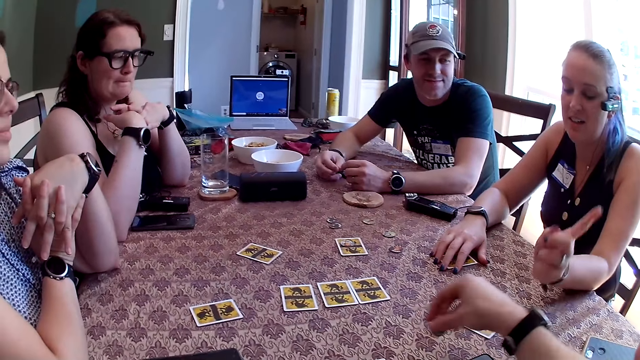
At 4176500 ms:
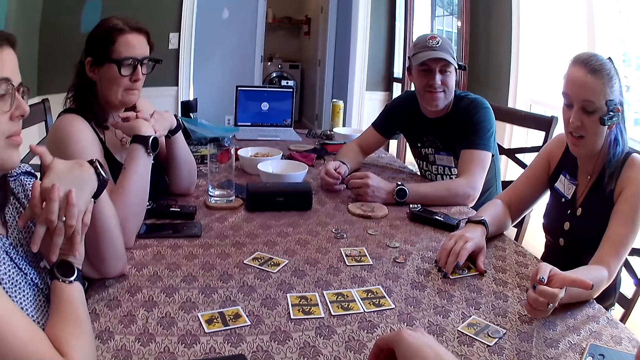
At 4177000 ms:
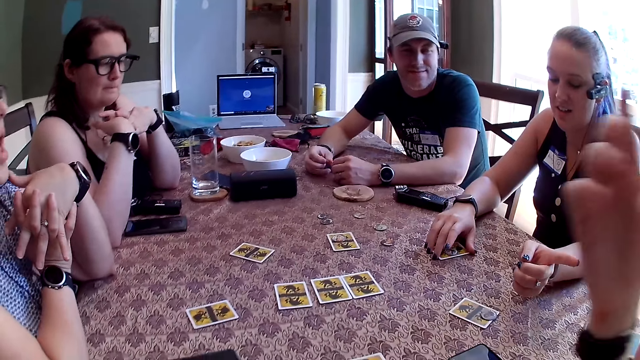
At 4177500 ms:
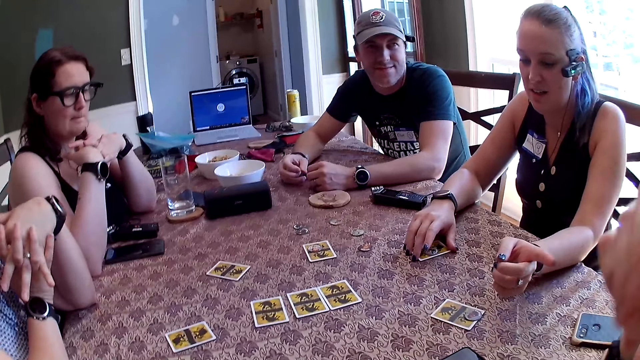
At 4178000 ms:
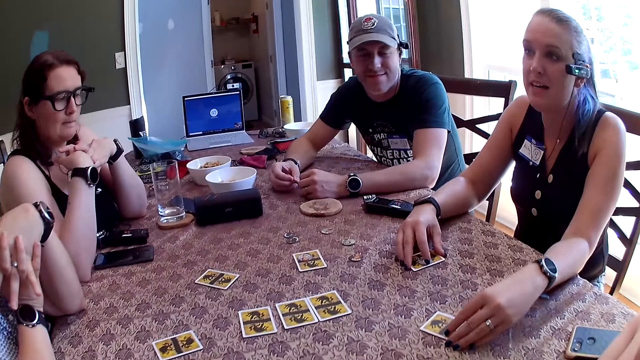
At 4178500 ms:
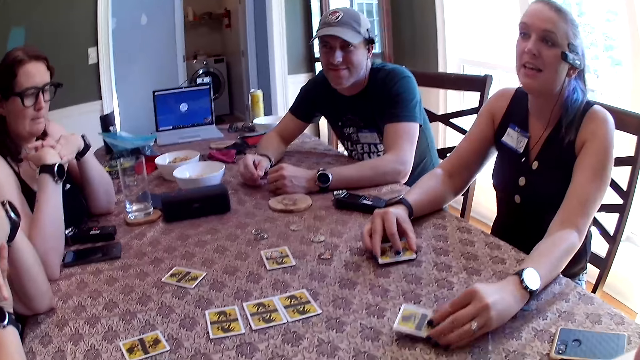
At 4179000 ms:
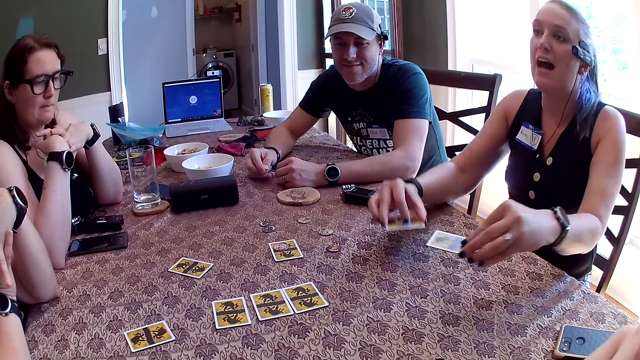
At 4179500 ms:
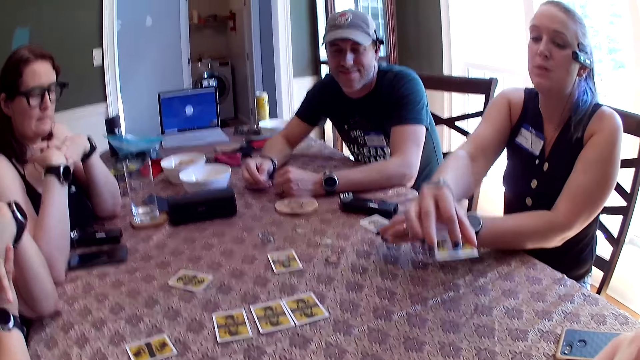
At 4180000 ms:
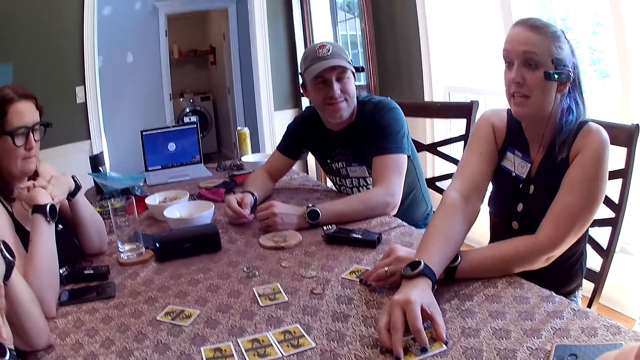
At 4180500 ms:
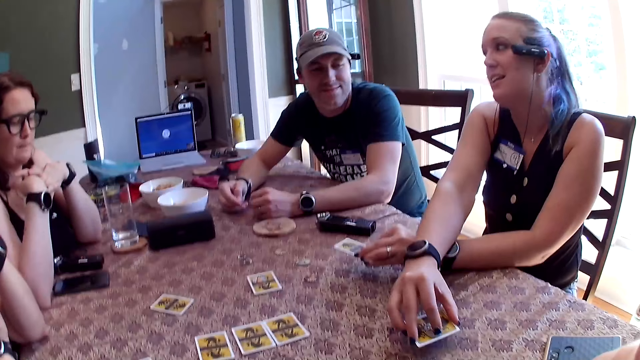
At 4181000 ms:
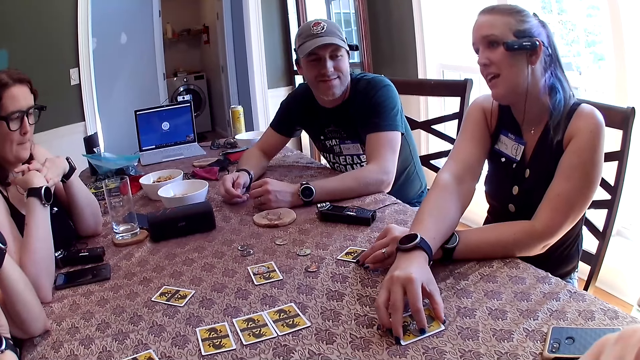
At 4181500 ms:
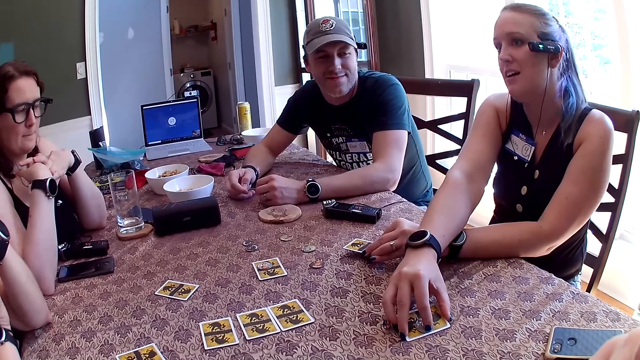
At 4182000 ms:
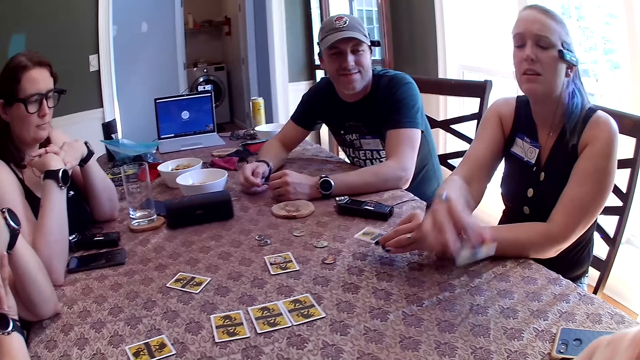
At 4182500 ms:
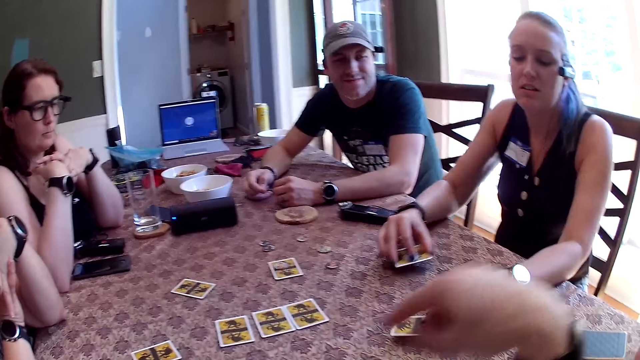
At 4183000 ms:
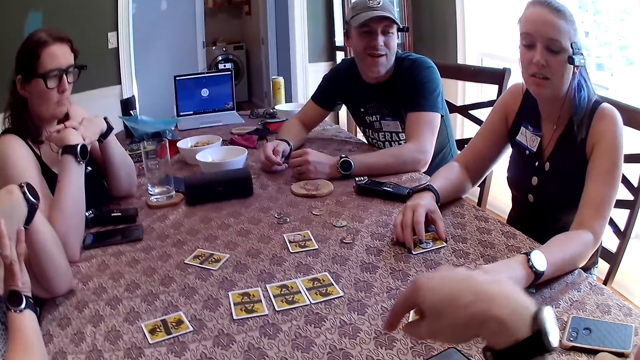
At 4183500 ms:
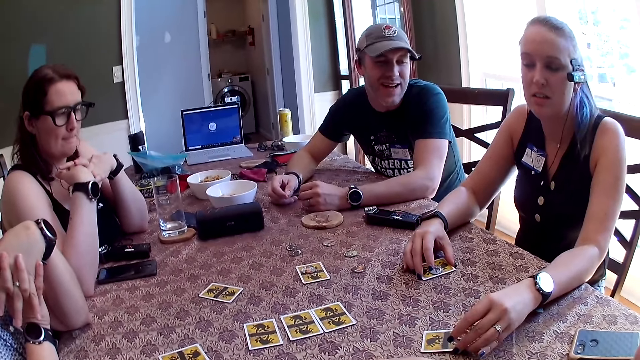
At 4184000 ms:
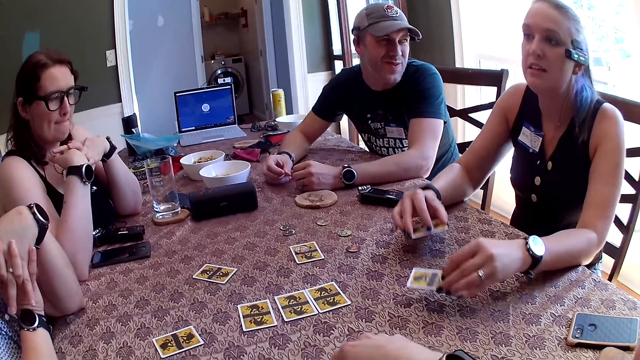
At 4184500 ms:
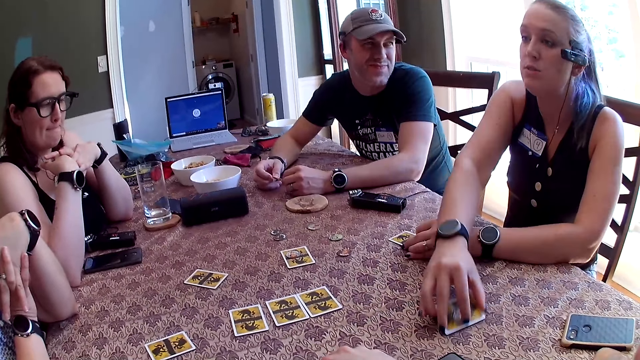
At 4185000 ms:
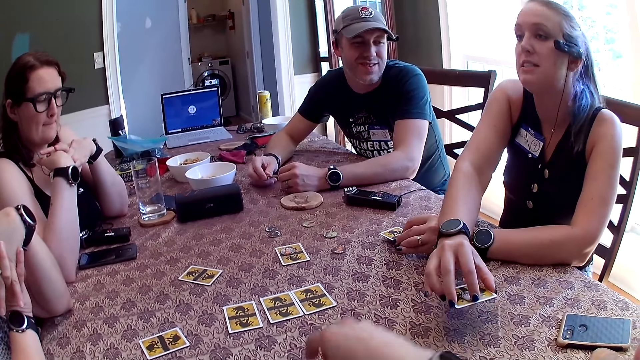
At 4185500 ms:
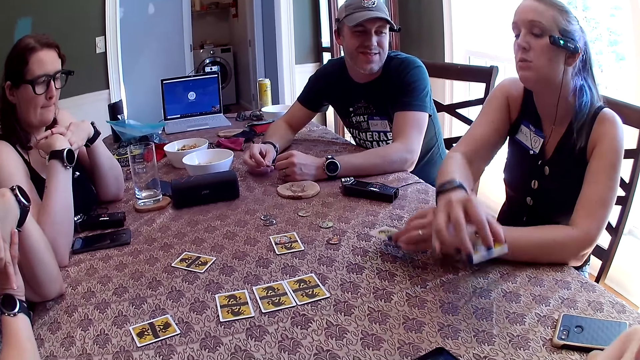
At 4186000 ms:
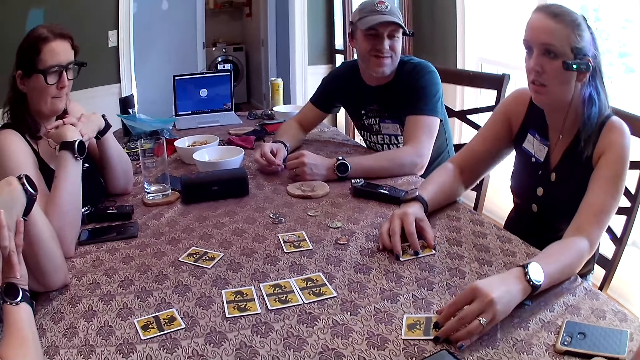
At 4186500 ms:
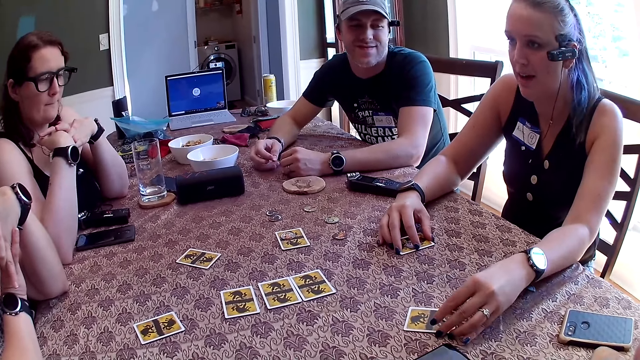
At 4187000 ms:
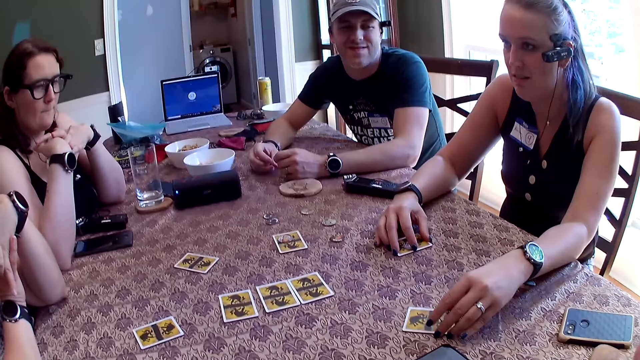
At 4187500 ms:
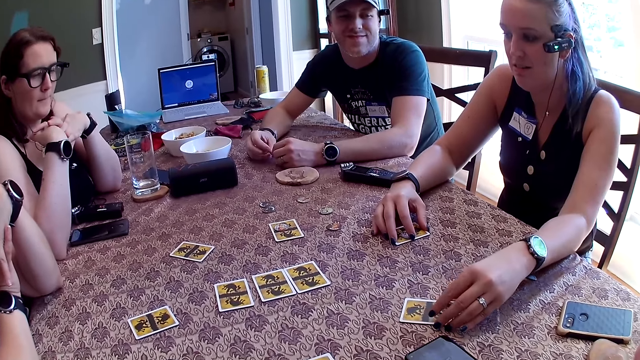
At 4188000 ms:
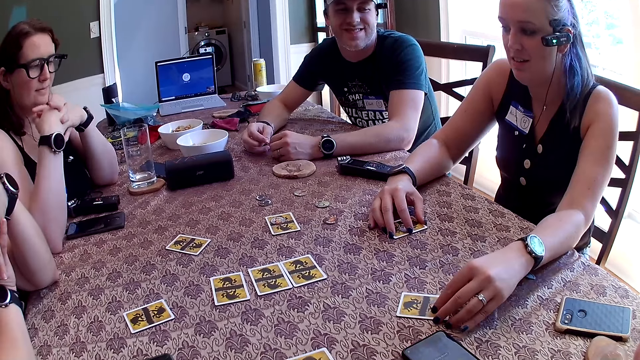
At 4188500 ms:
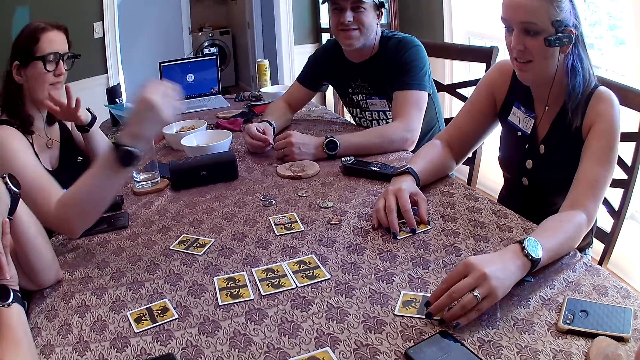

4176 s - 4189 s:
The camera wearer picks up the token from the card on the table with his right hand. He drops the token on the card on the table with his right hand. A woman picks up the card on the table with her left hand and picks up the card on the table with her right hand. The woman drops the card on the table with her right hand and drops the card on the table with her left hand. The woman picks up the card on the table with her right hand and picks up the card on the table with her left hand. The woman drops the card on the table with her right hand and drops the card on the table with her left hand. The woman picks up the card on the table with her left hand and picks up the card on the table with her right hand. The woman drops the card on the table with her left hand and drops the card on the table with her right hand. The woman picks up the card on the table with her right hand and picks up the card on the table with her left hand. The woman drops the card on the table with her right hand and drops the card on the table with her left hand. The woman picks up the card on the table with her left hand and picks up the card on the table with her right hand. The woman drops the card on the table with her right hand and drops the card on the table with her left hand. The woman adjusts the card on the table with her left hand.

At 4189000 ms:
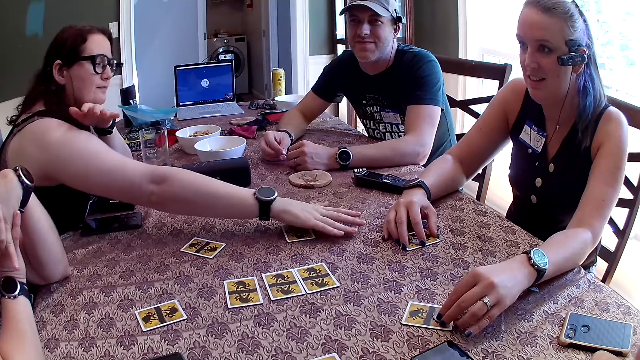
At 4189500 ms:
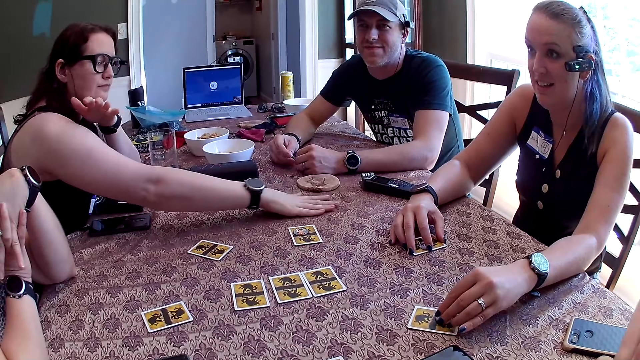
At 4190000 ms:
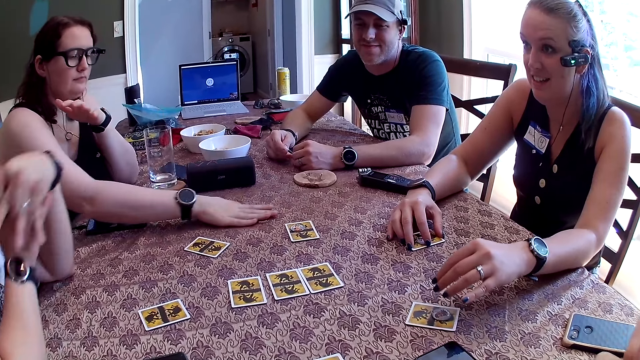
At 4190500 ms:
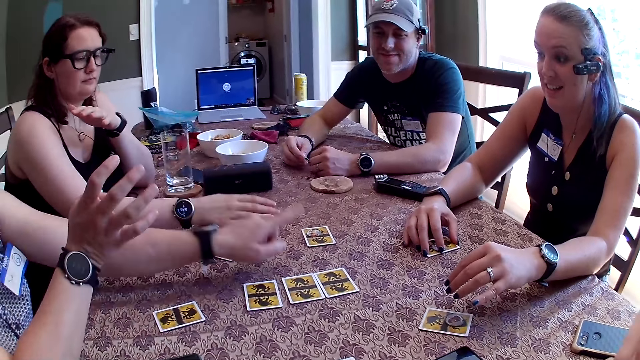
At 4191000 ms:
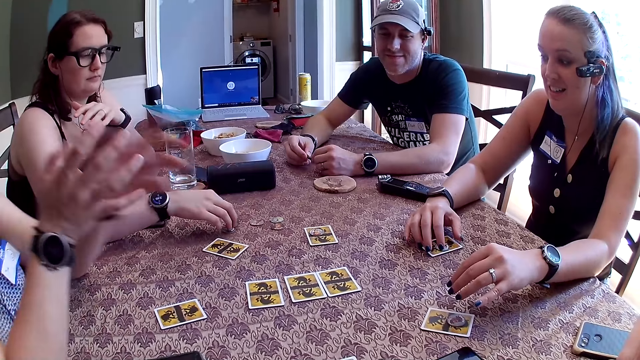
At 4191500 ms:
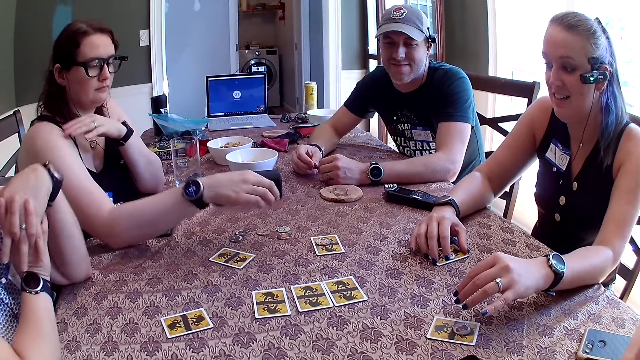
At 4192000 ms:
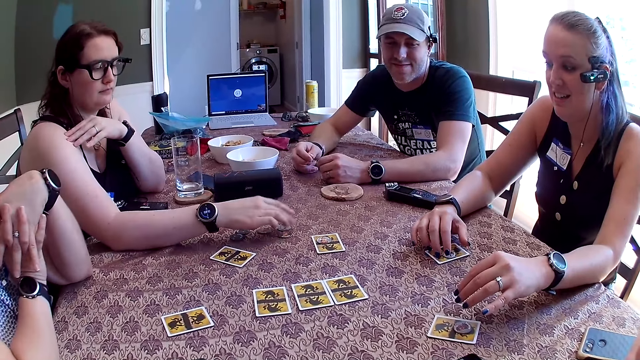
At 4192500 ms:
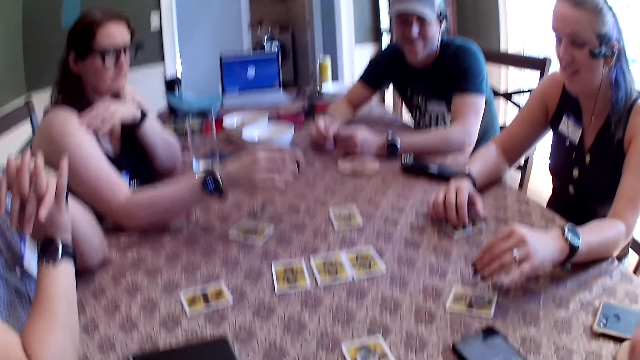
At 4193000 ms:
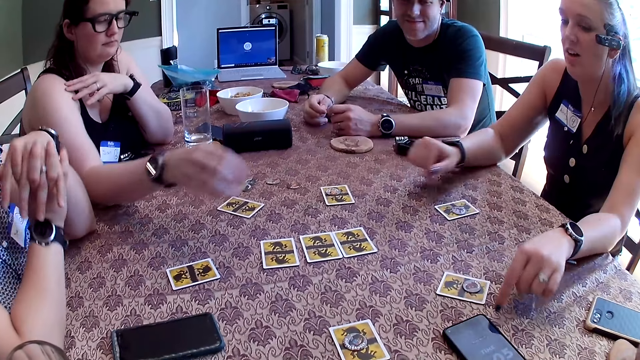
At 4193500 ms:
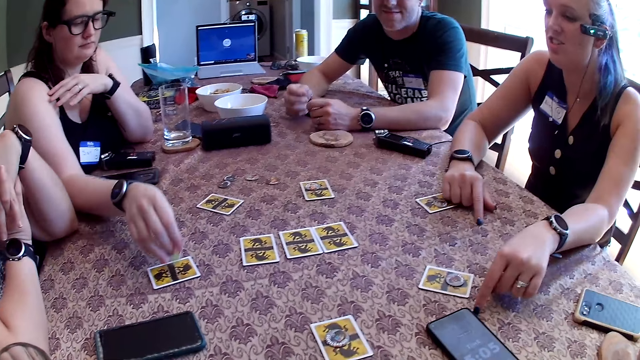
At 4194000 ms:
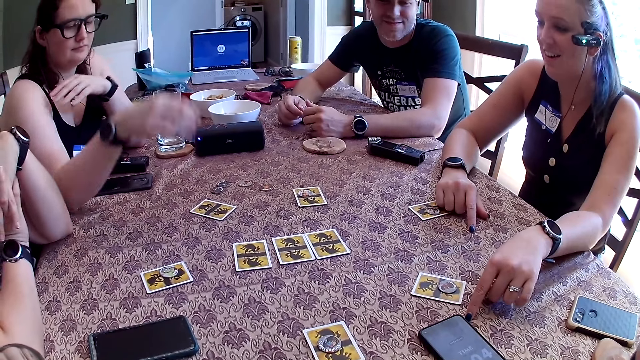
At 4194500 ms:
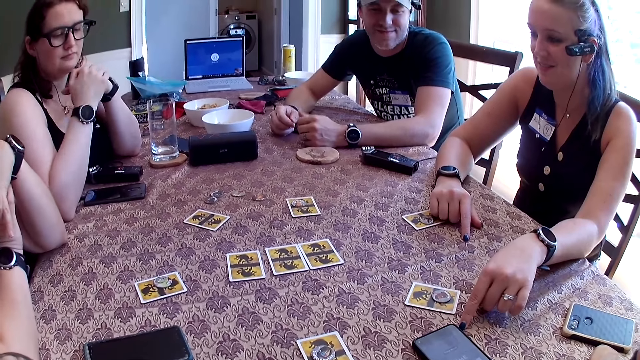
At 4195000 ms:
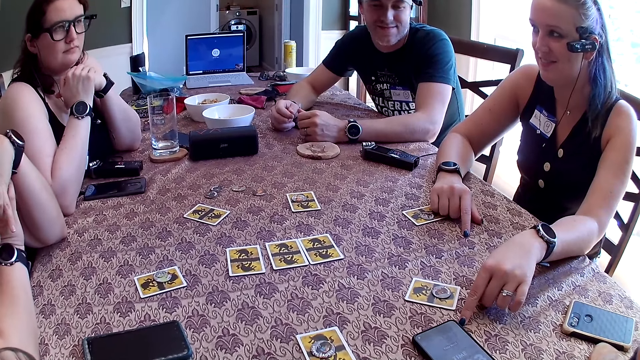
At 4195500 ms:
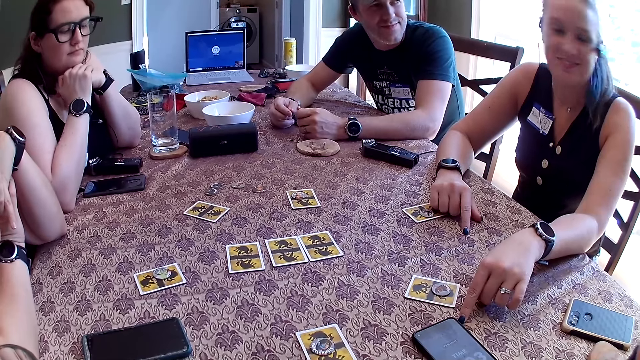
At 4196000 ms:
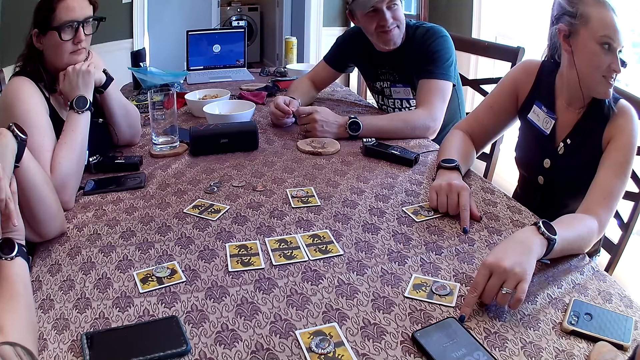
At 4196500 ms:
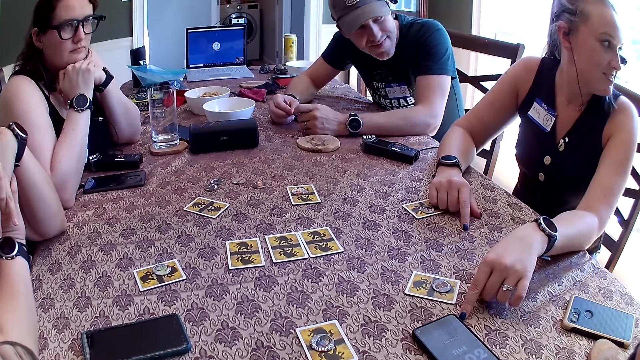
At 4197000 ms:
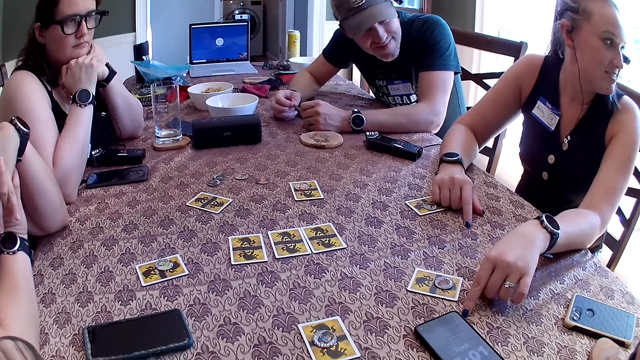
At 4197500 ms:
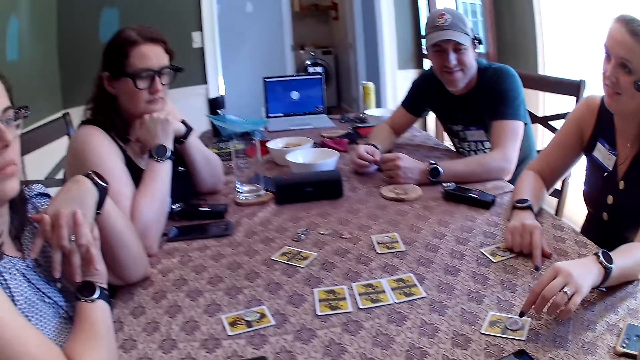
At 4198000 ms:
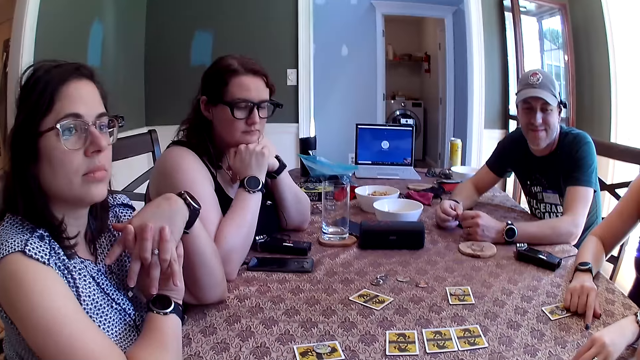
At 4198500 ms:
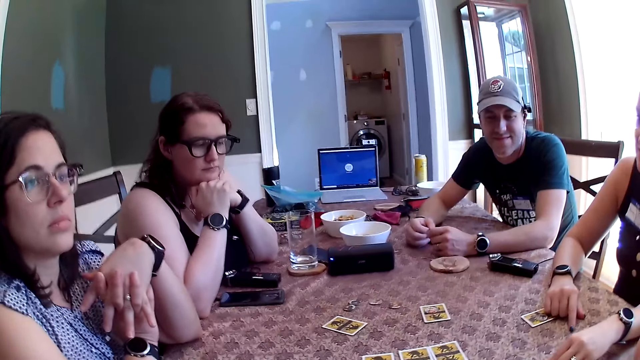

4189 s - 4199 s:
A woman moves the token on the table with her right hand. Another woman takes a card. A third woman taps the table with her left hand. The first woman touches the token on the table with her right hand. The first woman picks up the token from the table with her right hand. The first woman drops the token on the card on the table with her right hand. A fourth woman talks to the camera wearer. The fourth woman talks to a man.
